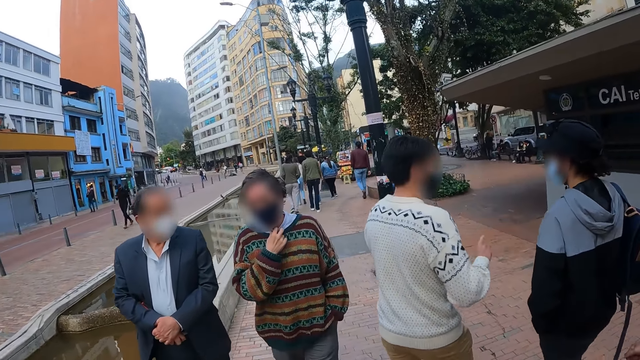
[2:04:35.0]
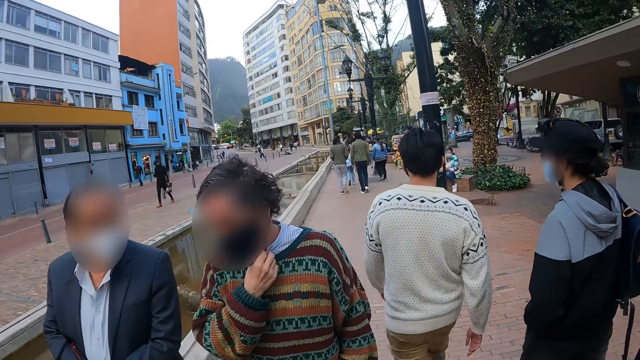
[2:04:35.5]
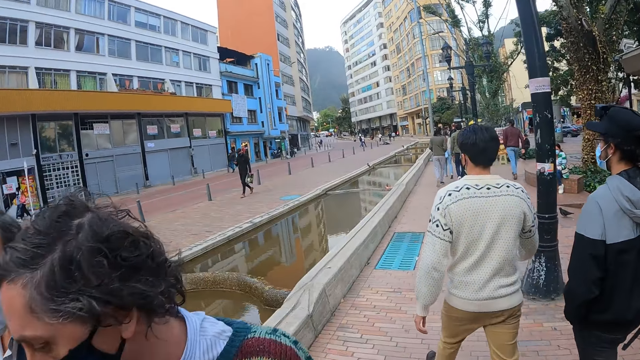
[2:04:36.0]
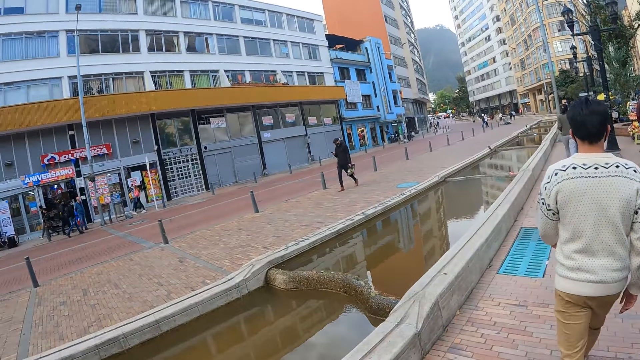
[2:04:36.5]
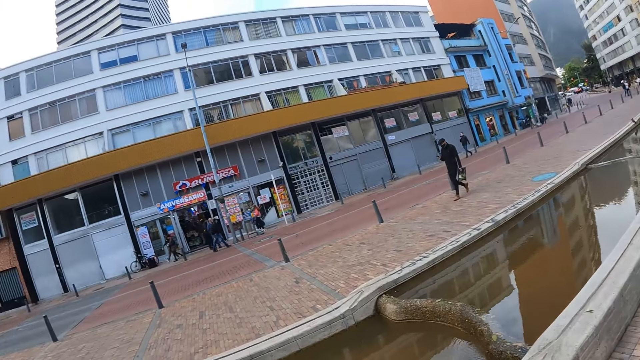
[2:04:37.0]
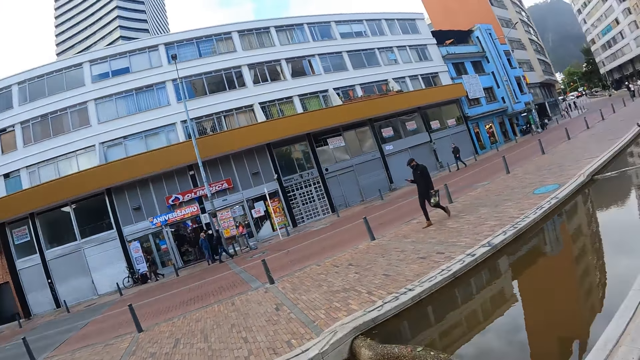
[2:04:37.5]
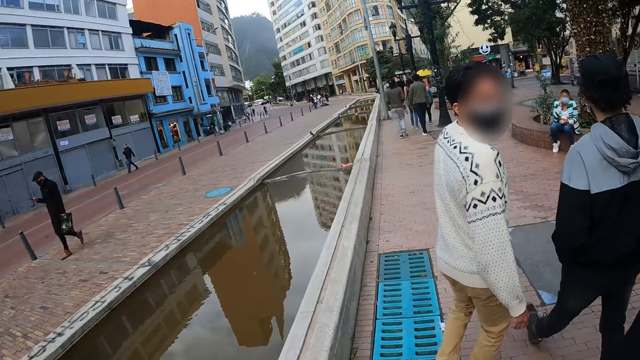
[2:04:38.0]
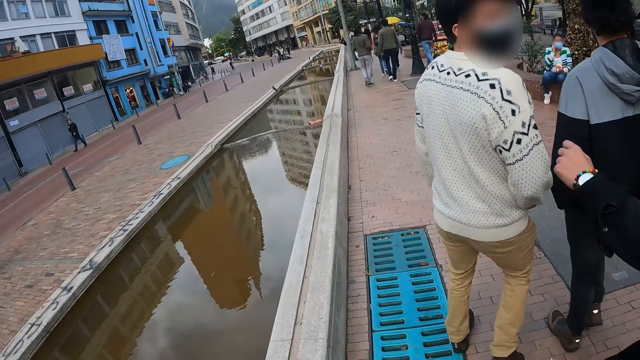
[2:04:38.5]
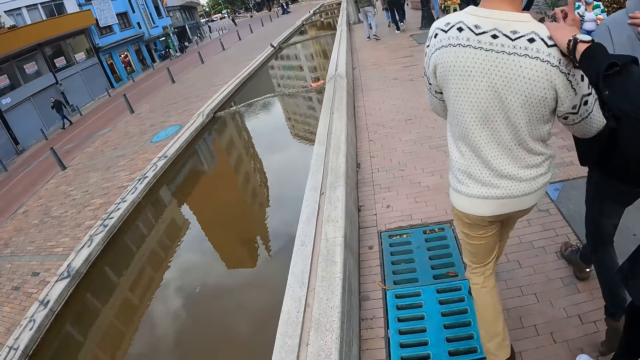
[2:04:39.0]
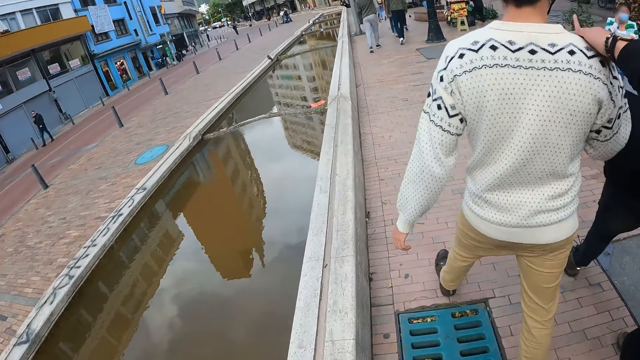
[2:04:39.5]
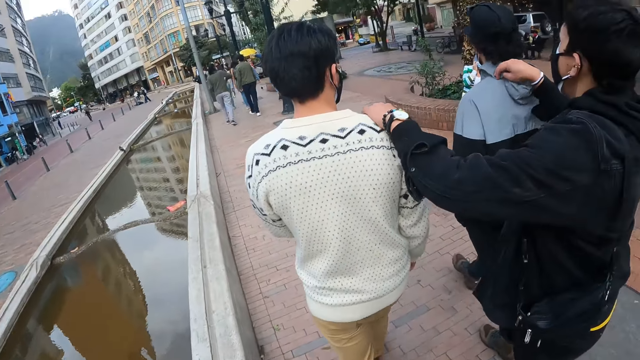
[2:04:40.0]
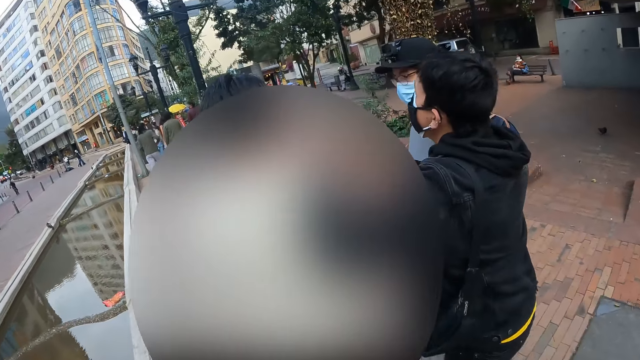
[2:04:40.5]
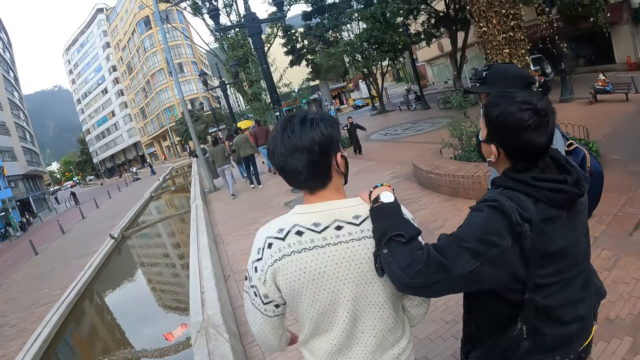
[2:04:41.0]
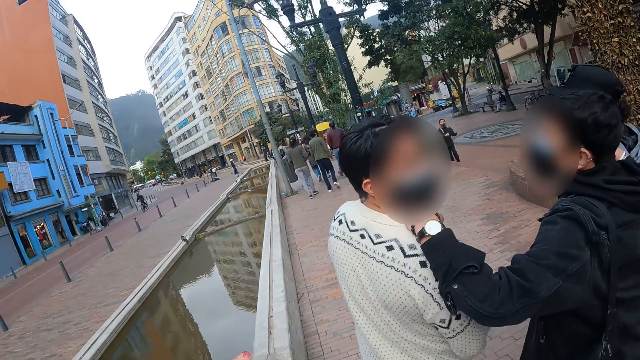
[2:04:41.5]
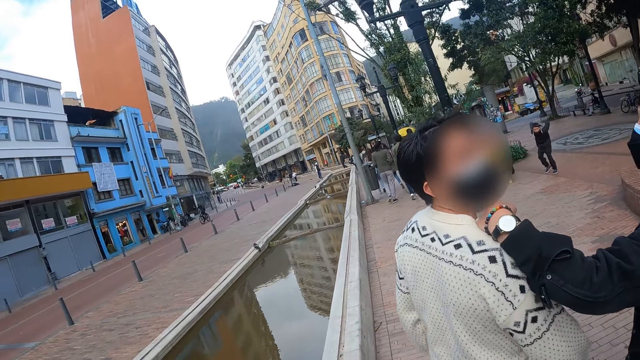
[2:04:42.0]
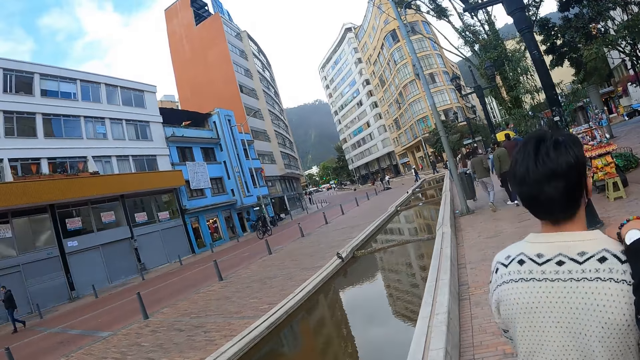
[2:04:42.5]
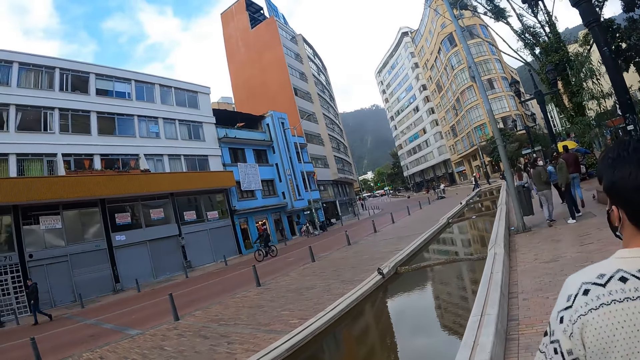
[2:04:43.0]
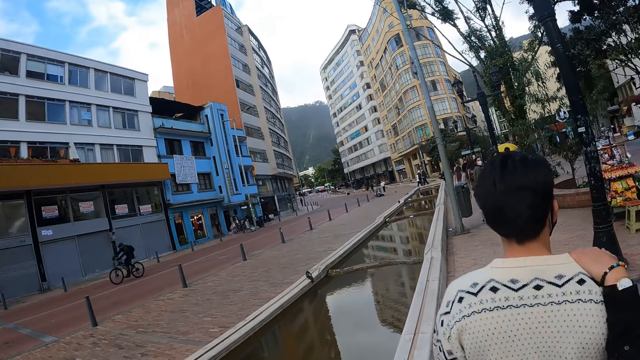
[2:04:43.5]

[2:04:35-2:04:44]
A man places a hand on the shoulder of another man.

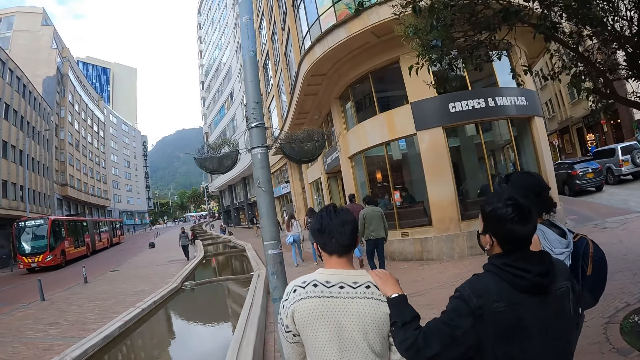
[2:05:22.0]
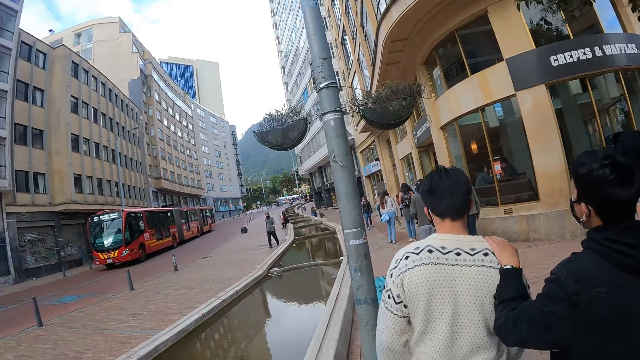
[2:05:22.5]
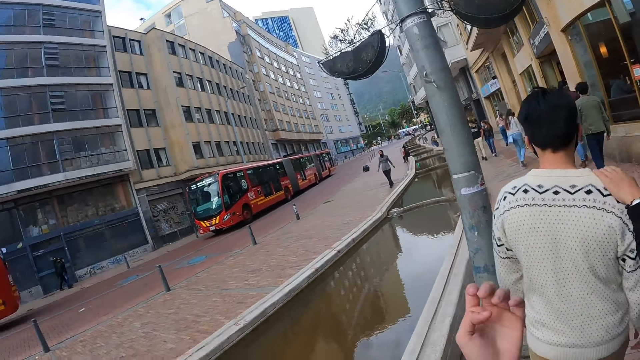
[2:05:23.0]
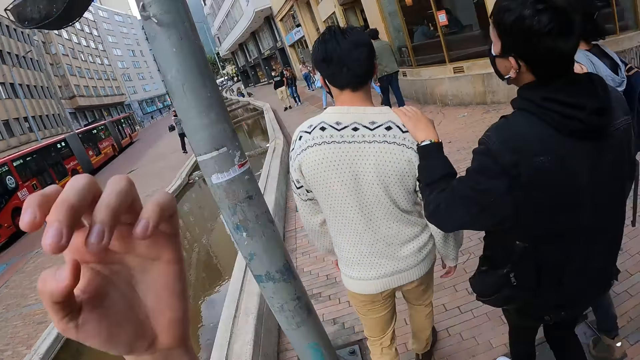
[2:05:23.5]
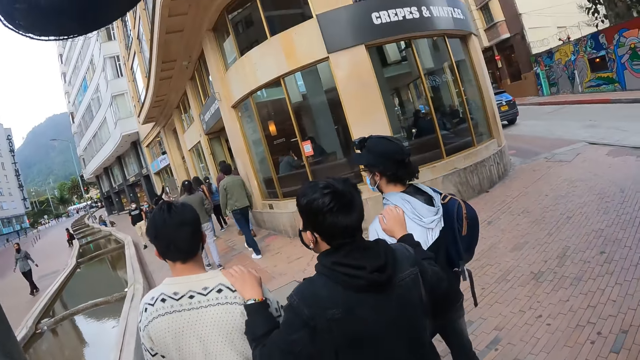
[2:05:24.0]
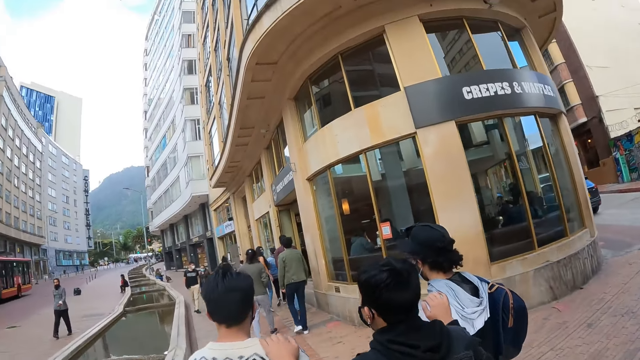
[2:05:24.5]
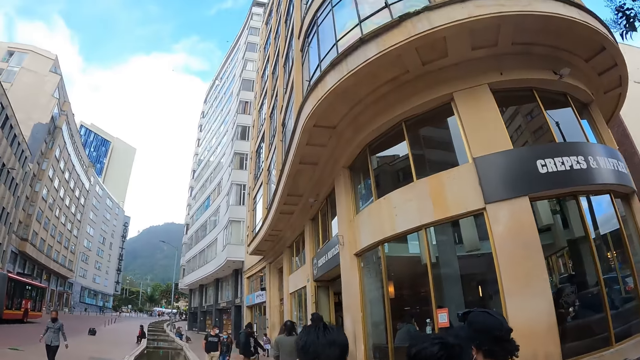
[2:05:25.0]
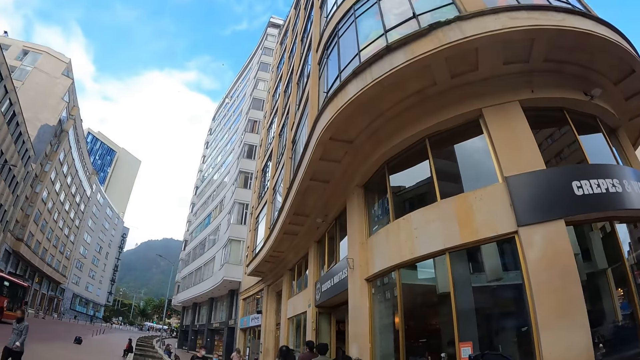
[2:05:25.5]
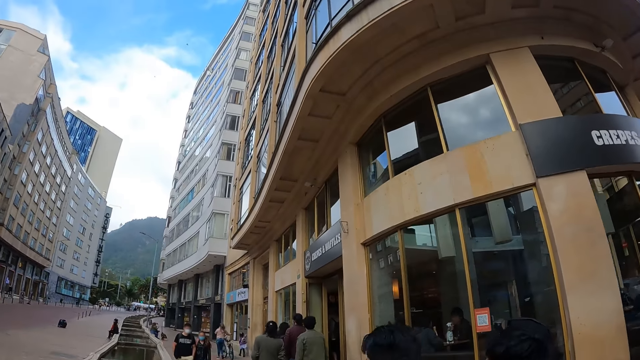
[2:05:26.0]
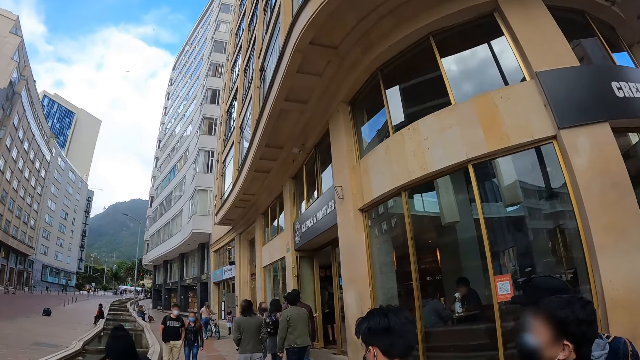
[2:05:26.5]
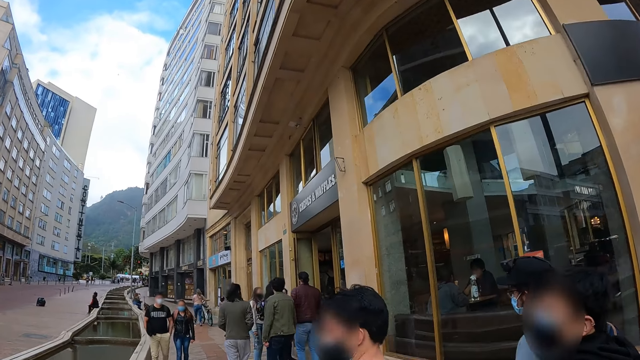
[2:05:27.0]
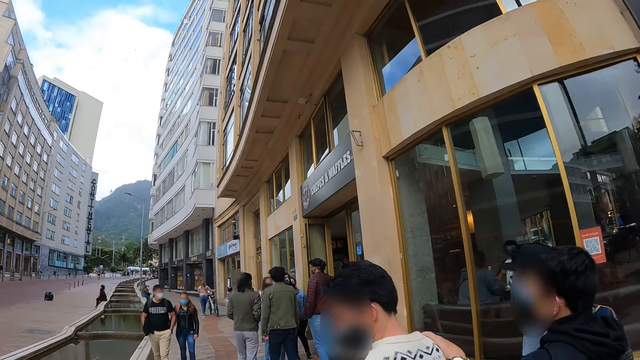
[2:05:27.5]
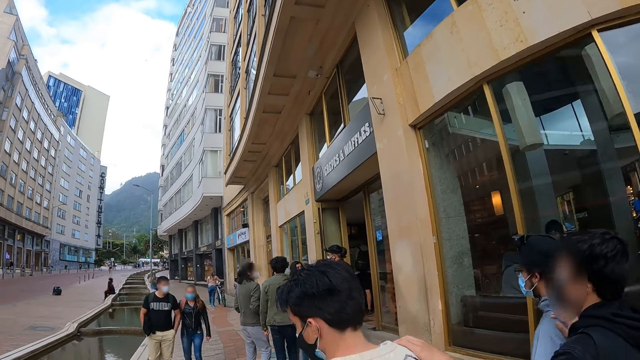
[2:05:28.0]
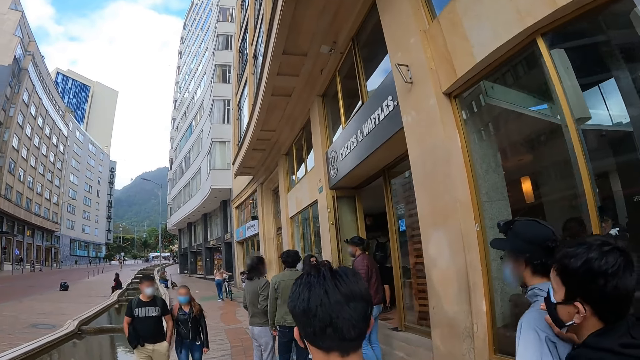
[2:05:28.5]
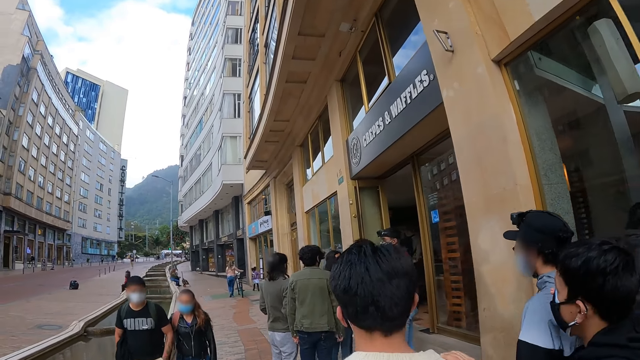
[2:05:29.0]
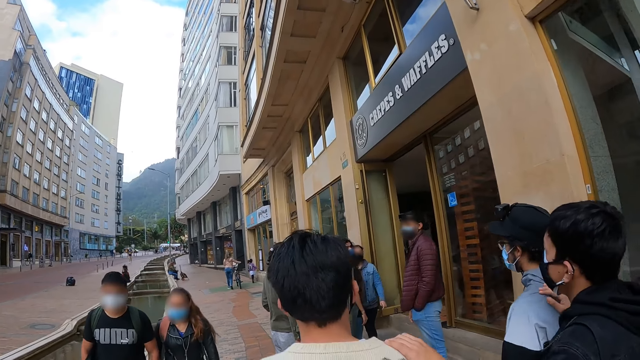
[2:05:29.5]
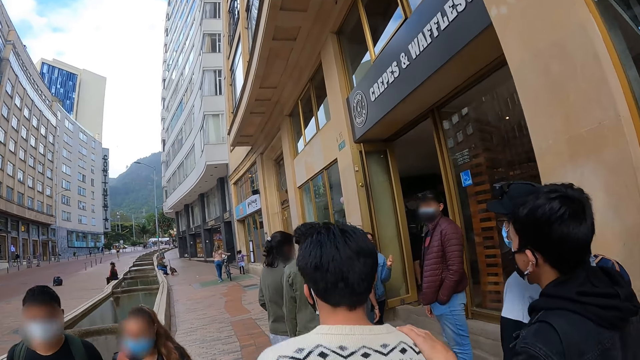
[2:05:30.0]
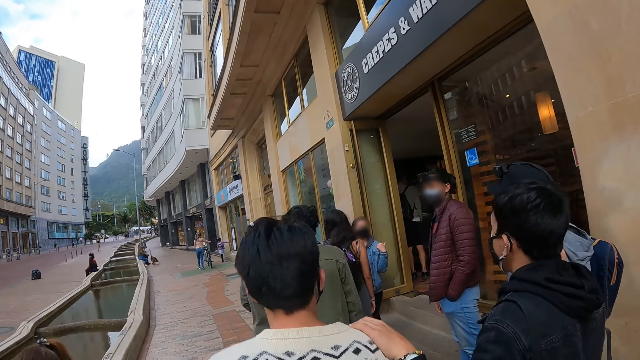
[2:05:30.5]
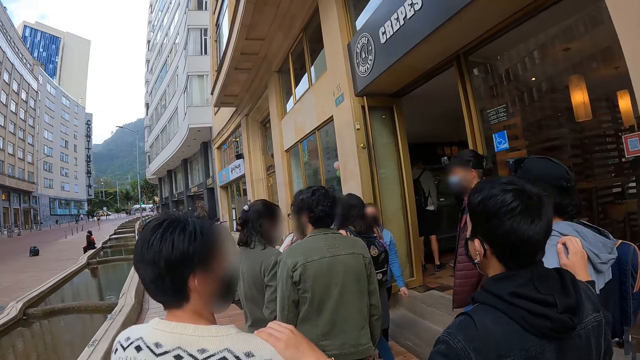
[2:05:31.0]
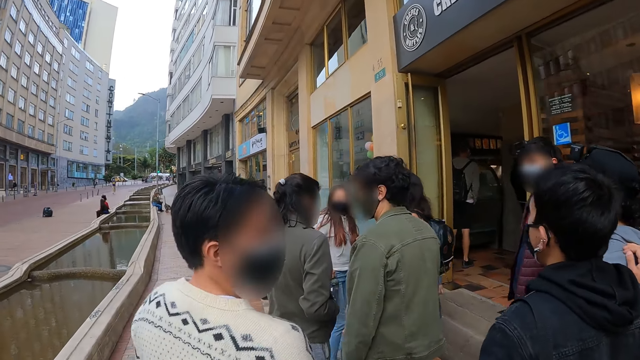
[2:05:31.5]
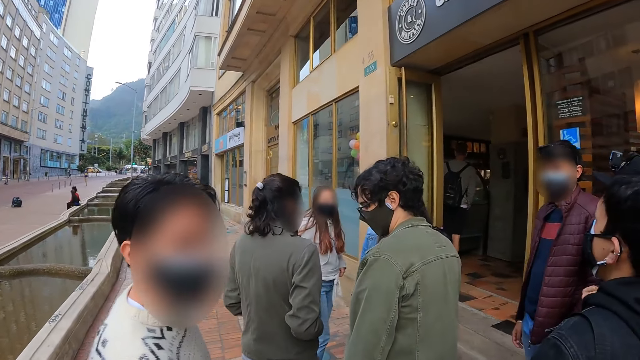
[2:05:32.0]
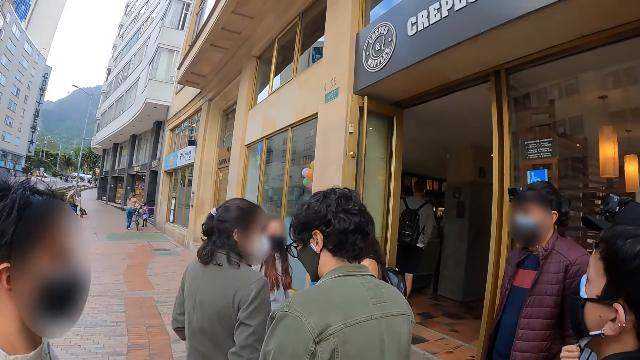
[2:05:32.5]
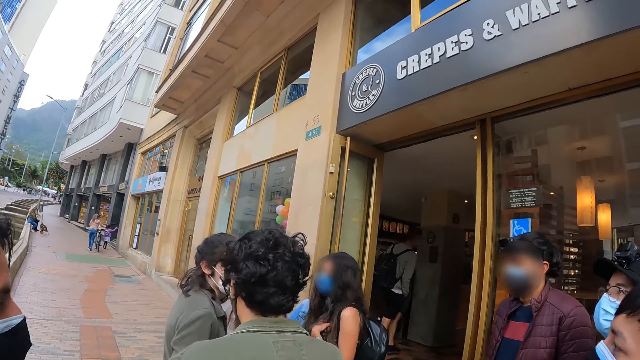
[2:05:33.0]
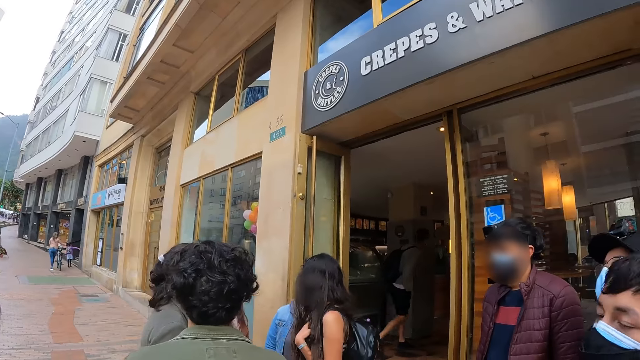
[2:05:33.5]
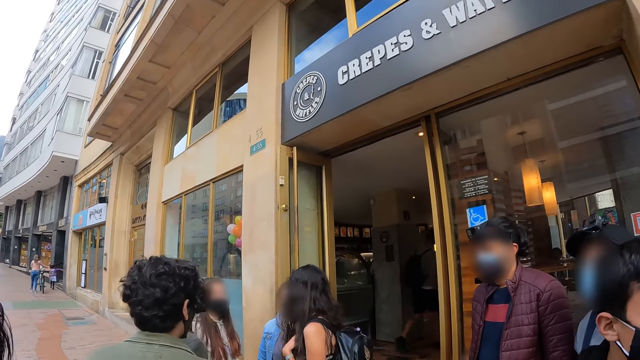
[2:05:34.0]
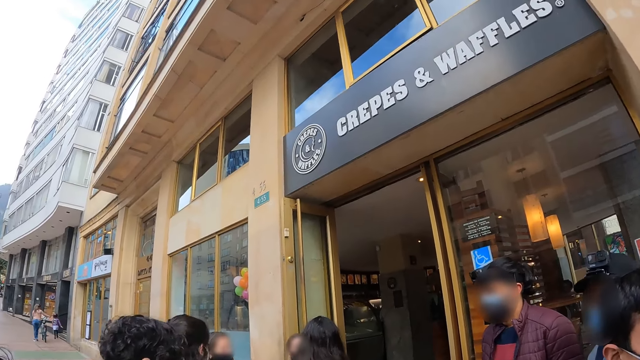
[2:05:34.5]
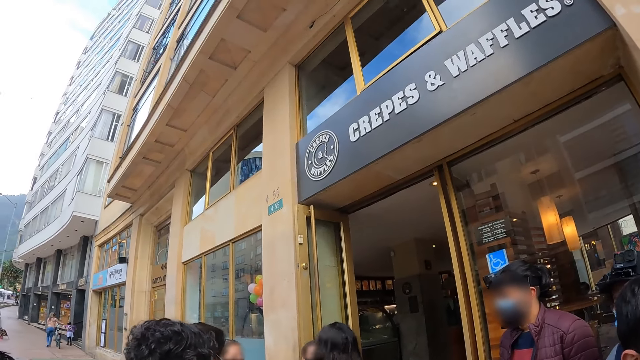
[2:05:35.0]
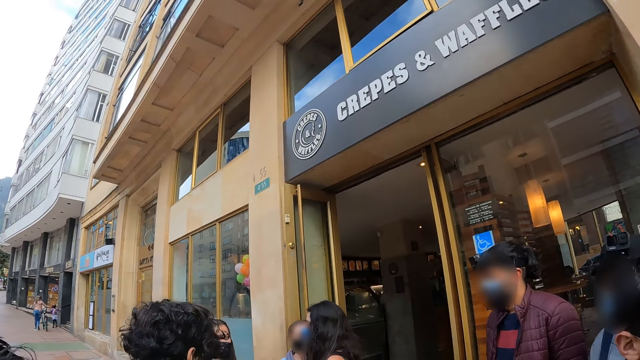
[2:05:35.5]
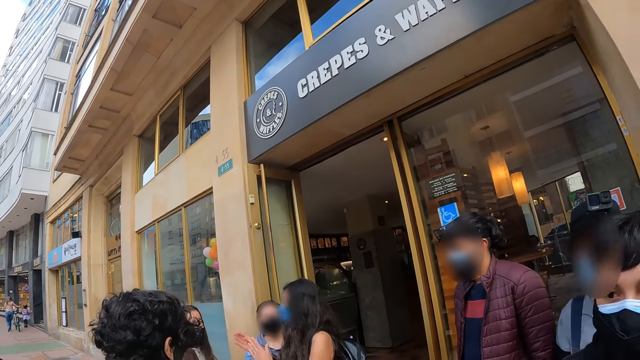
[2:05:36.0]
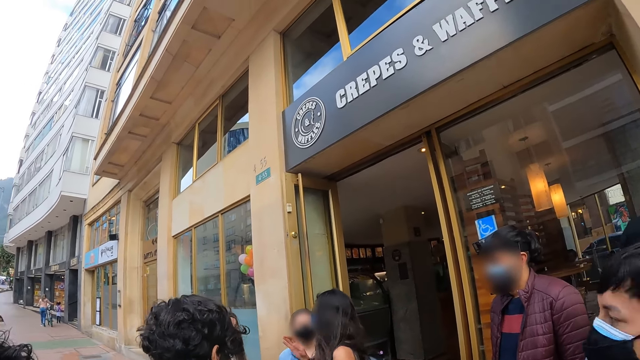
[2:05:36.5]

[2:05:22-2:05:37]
The camera wearer raises a hand. They stand.
